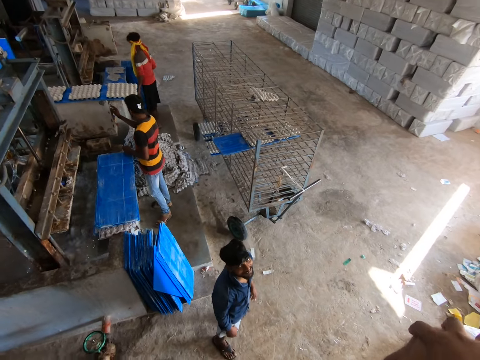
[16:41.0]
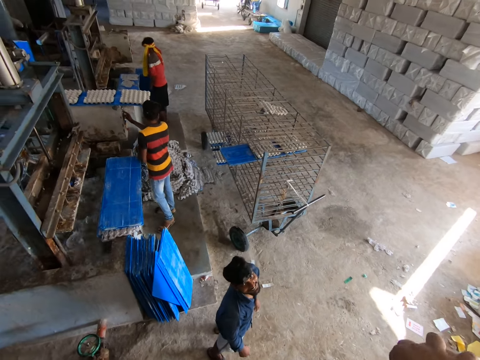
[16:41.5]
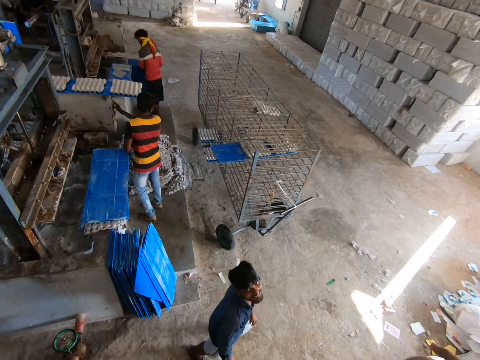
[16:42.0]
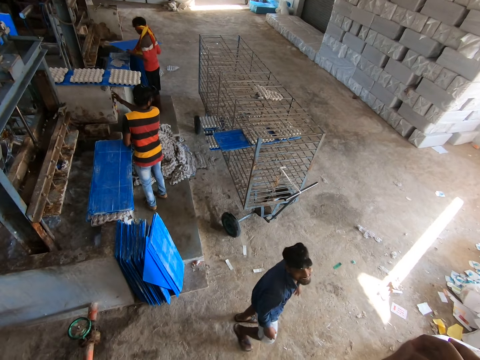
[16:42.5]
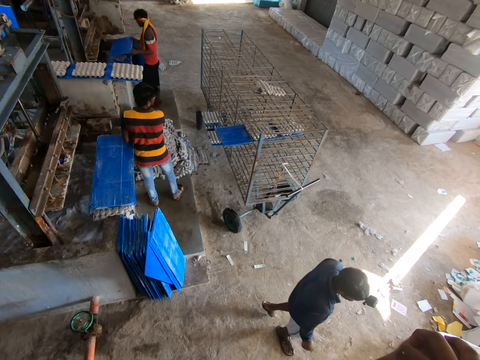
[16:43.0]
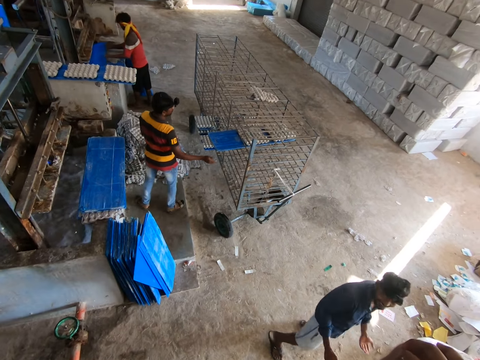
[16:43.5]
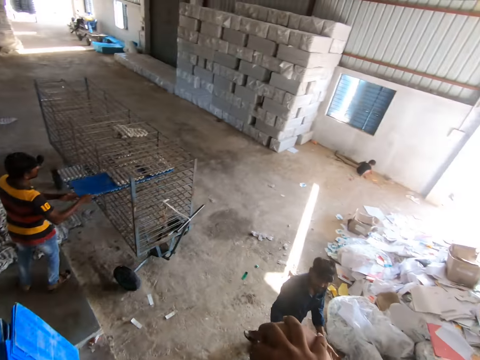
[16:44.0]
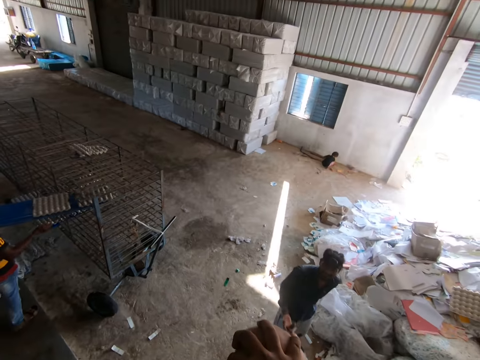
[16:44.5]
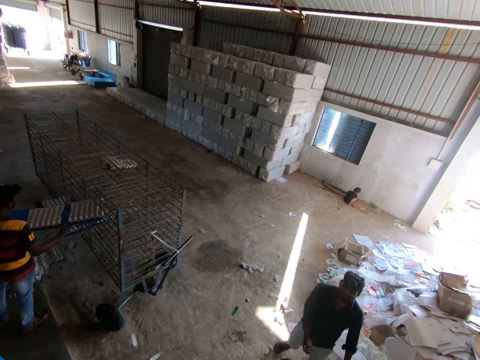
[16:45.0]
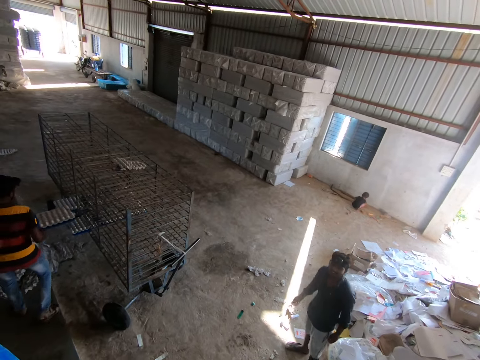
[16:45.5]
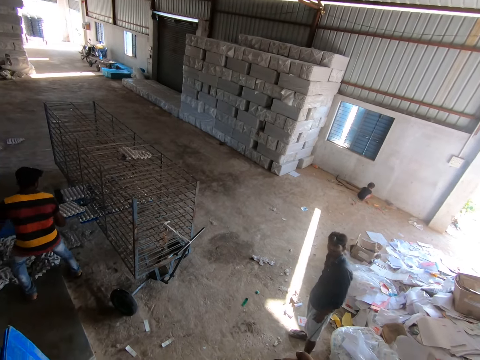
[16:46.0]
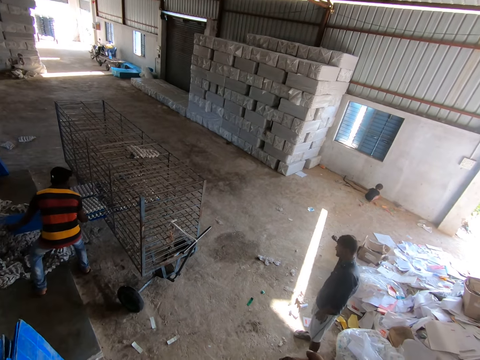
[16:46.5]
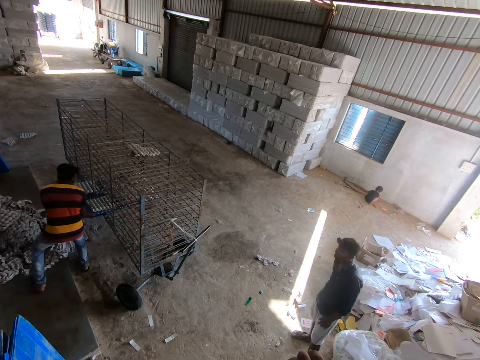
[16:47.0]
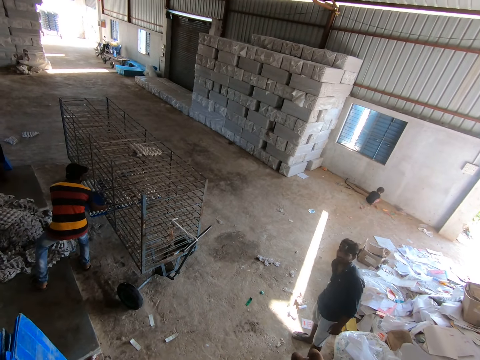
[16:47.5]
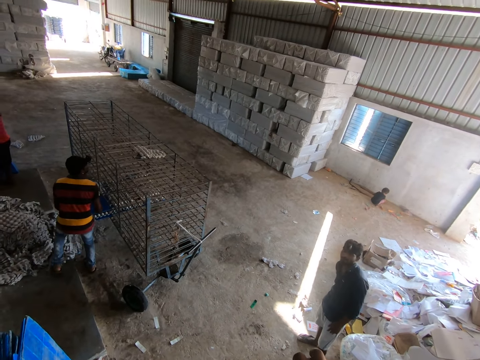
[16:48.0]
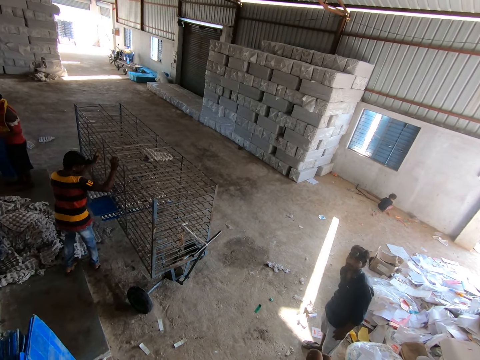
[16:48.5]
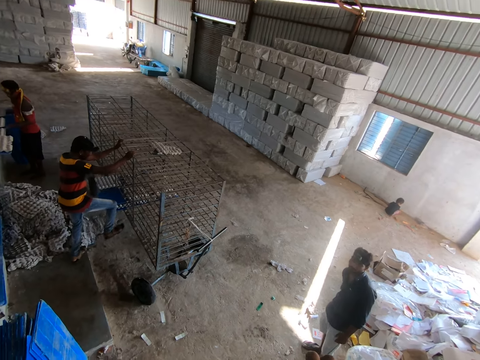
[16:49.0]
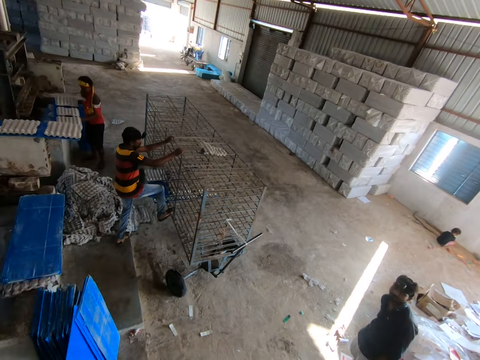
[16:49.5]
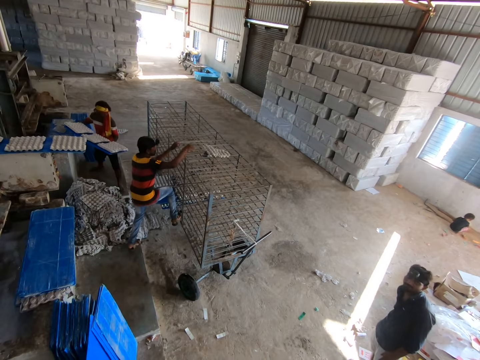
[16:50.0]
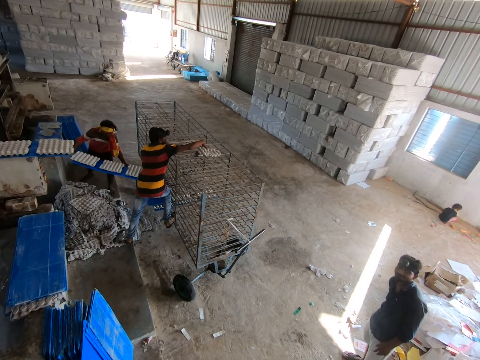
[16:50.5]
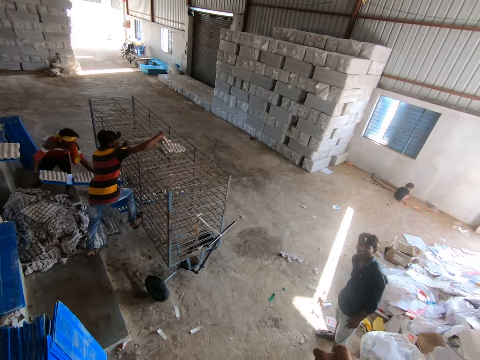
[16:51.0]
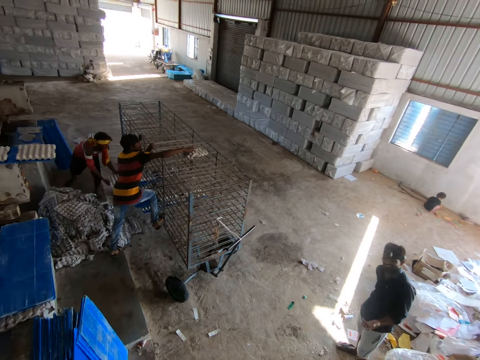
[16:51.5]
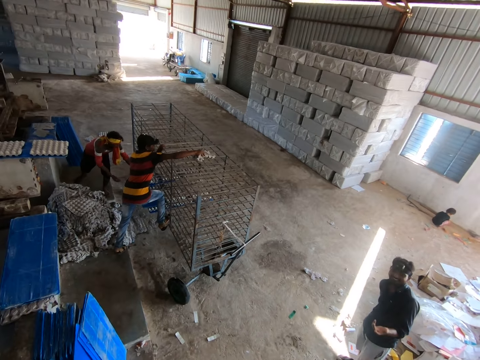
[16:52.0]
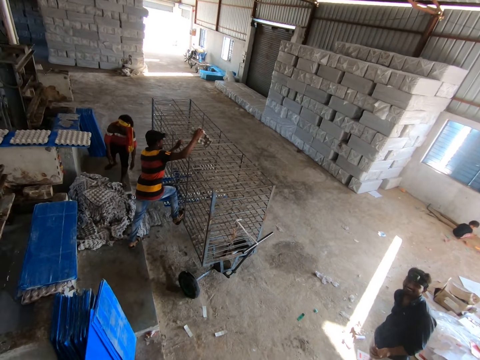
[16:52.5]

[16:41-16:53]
A man takes a board from the stack of boards with both hands. He puts the board under the mold of the machine with both hands. Another man takes out the board of egg trays from the shelf trolley with both hands. A third man talks with the camera wearer. The second man puts the board of egg trays on the shelf trolley with both hands. He climbs the shelf trolley. The first man takes the board of egg trays from the machine with both hands. He puts the board of egg trays on the shelf trolley with both hands. The second man takes an egg tray from the shelf trolley with his right hand.

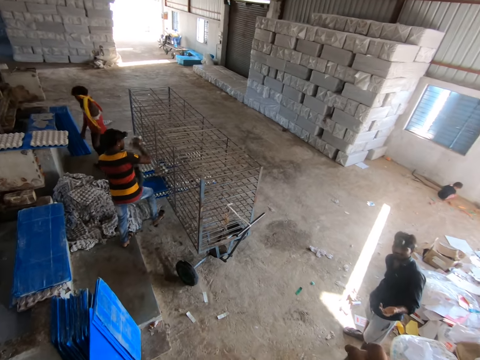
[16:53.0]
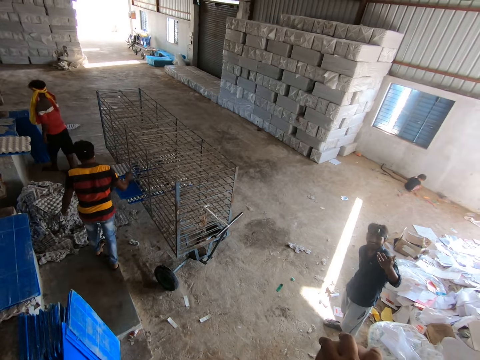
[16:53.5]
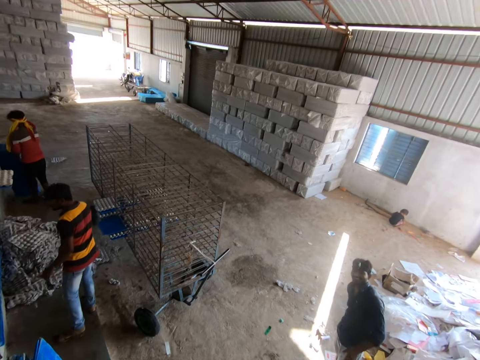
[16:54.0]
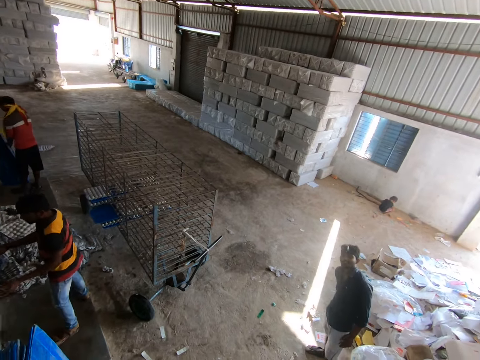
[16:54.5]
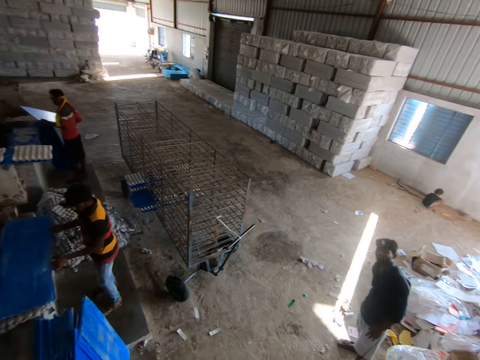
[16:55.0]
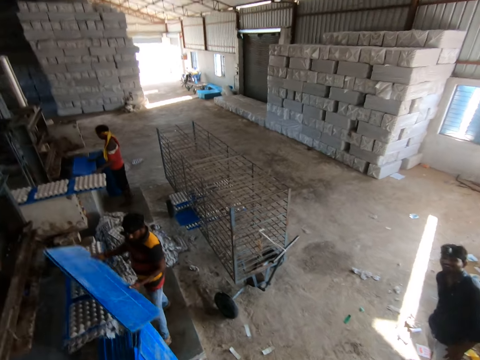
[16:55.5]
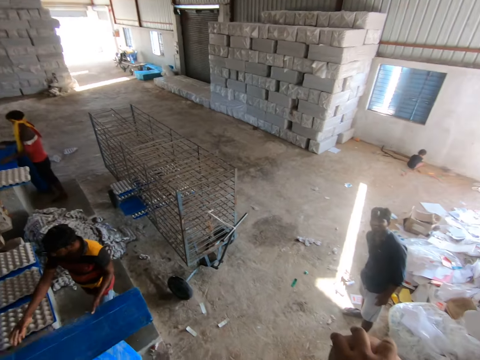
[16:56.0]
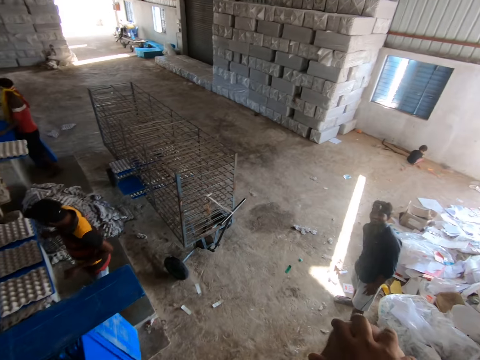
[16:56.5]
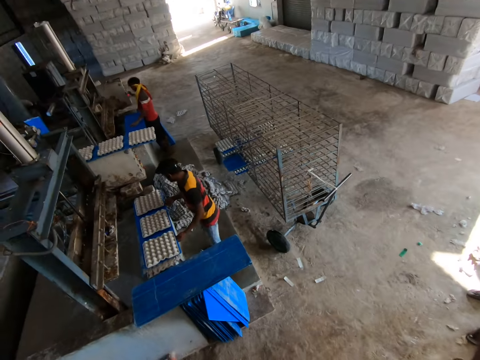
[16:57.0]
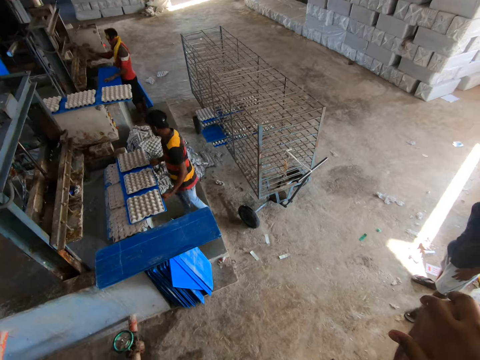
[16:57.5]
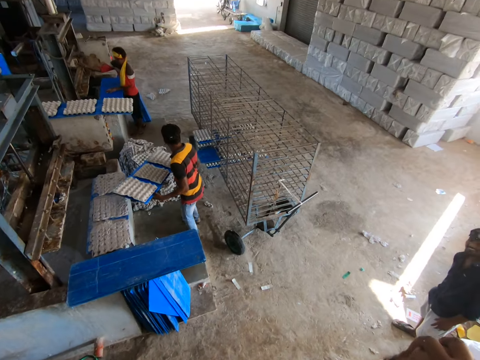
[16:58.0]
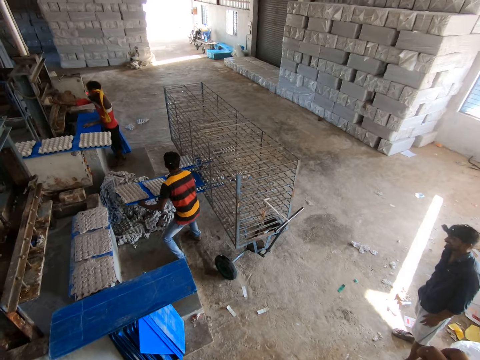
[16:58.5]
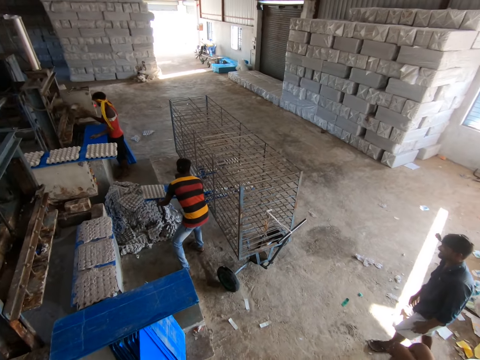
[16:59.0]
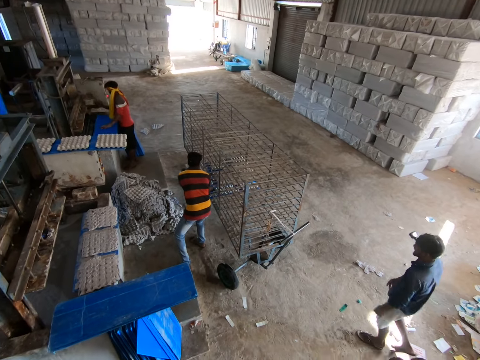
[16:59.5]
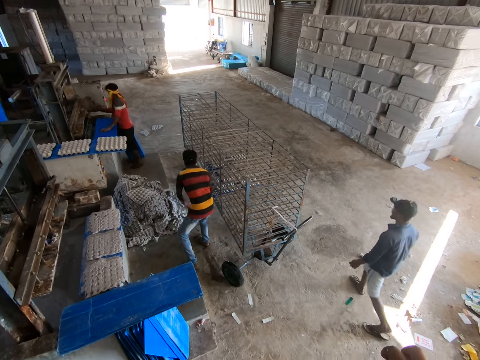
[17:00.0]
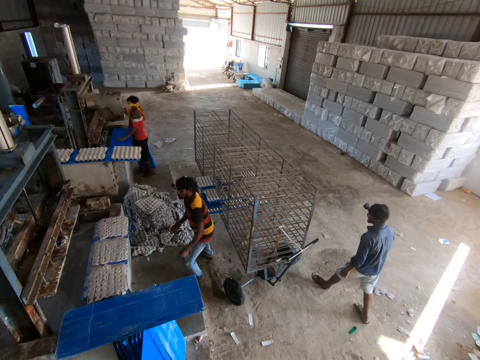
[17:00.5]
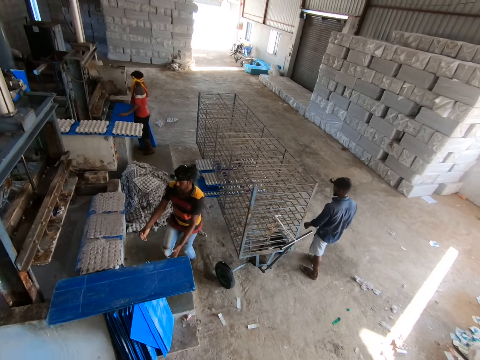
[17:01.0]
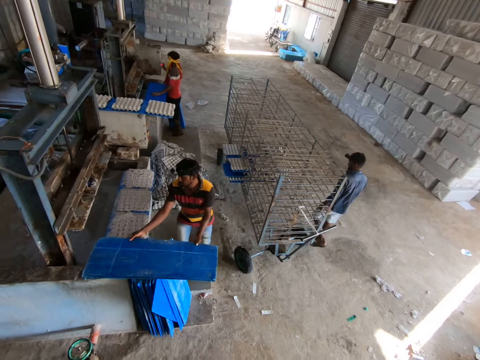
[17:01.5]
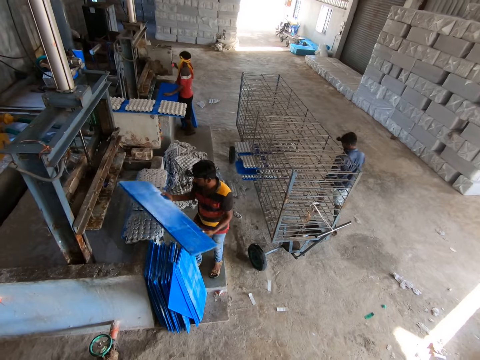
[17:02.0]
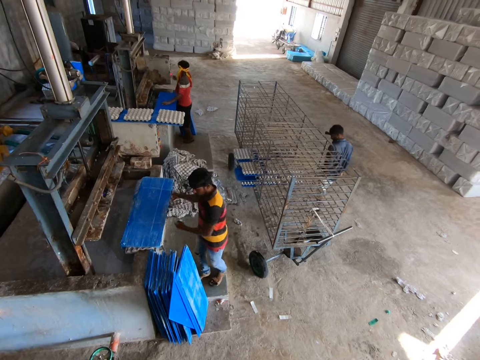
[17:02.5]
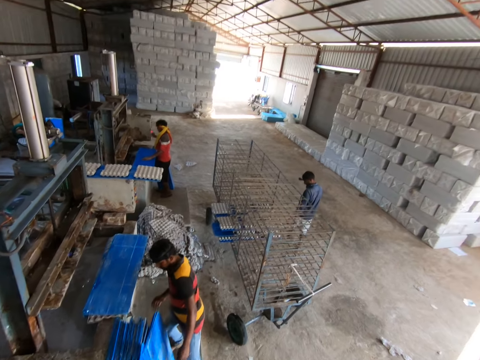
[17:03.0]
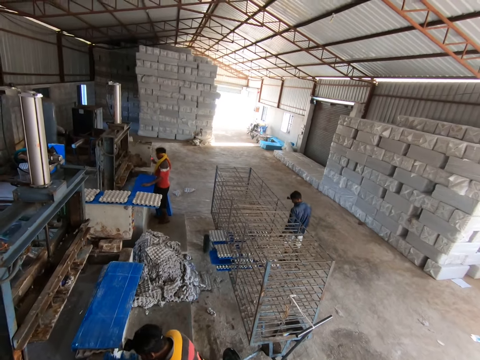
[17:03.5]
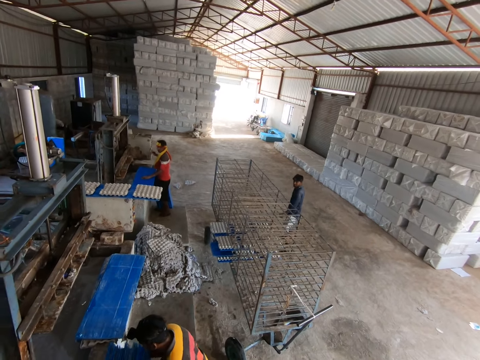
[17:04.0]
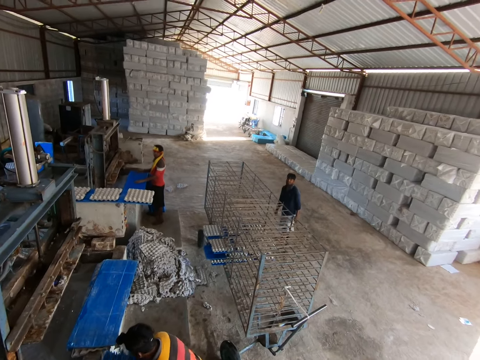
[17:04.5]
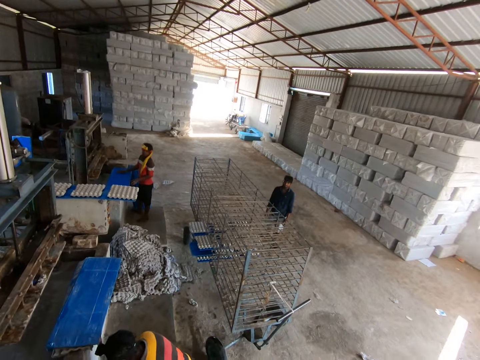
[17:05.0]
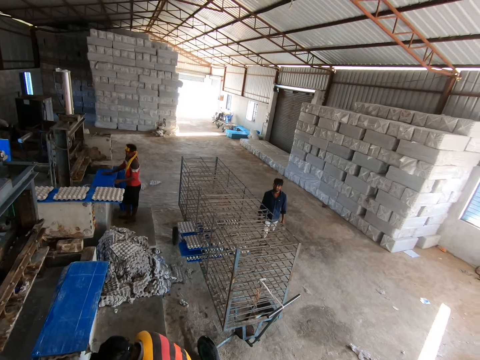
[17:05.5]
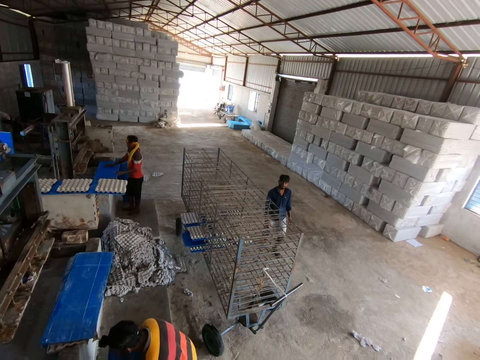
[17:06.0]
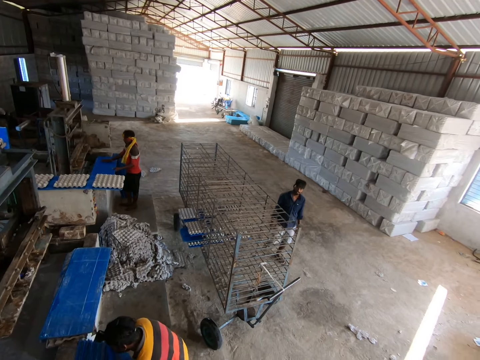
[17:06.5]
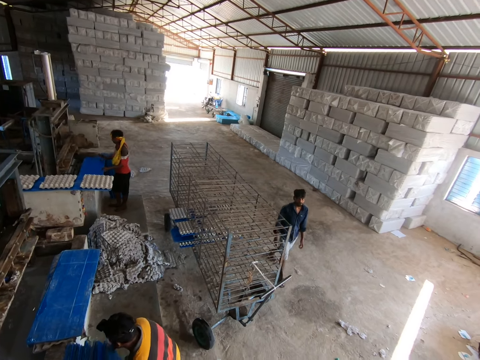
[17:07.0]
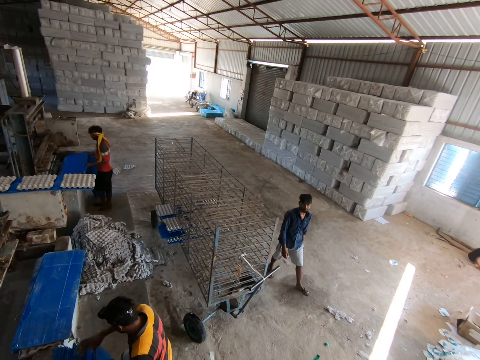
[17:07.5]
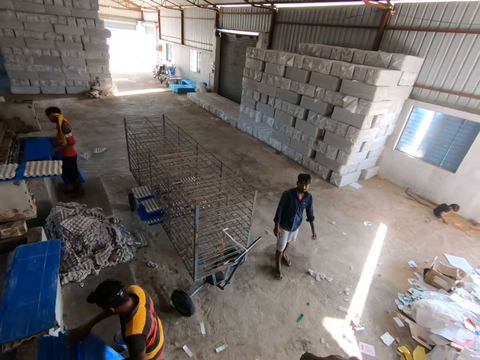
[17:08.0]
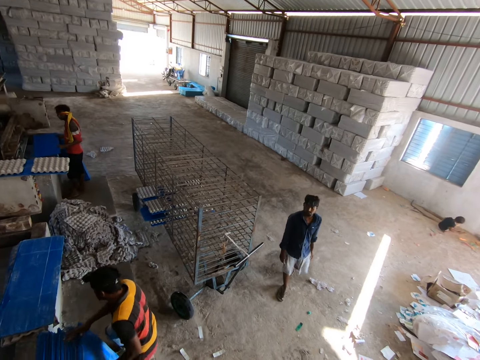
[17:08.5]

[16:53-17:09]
A man picks up the deformed tray in the trolley. Another man takes a board from the stack of boards with both hands. The first man lifts the board from the egg trays on the machine with both hands. The second man puts the board on the egg tray machine with both hands. The first man puts the board on the egg tray machine with both hands. He picks up the board of egg trays from the egg tray machine with both hands. The second man takes a block from the machine with his right hand. The first man puts the board of egg trays on the shelf trolley with both hands. The second man puts the block on the machine with his right hand and operates the controller of the egg tray machine with his right hand. The first man picks up the plastic board from the egg tray machine with both hands, drops the board on the egg trays on the egg tray machine with both hands, and arranges the stack of boards against the machine with his hands. The camera wearer converses with another man. The second man picks up the board from the machine with both hands.
